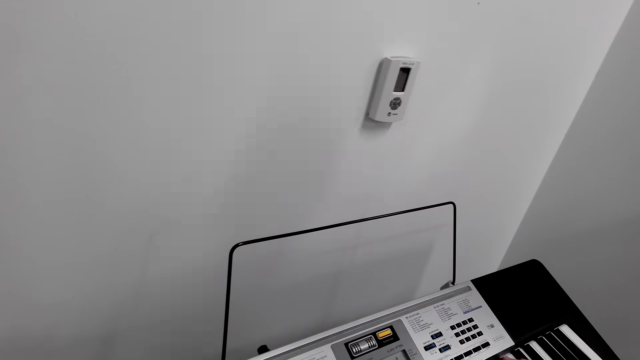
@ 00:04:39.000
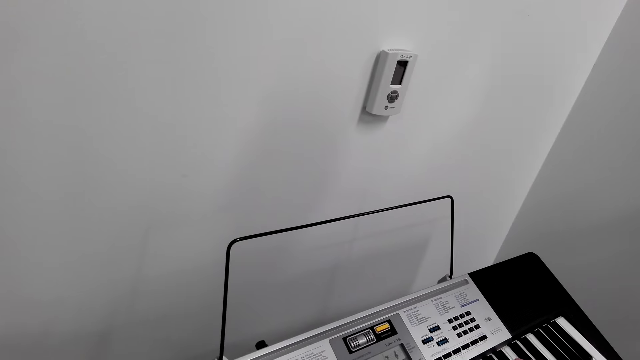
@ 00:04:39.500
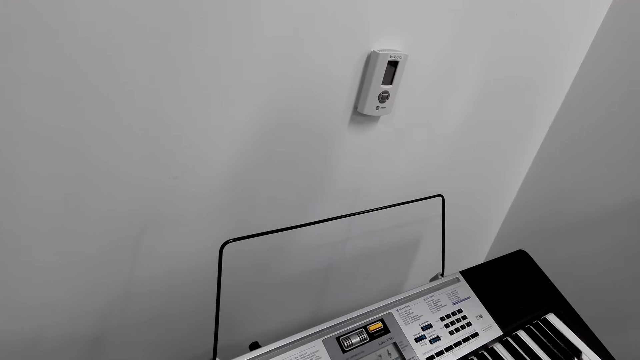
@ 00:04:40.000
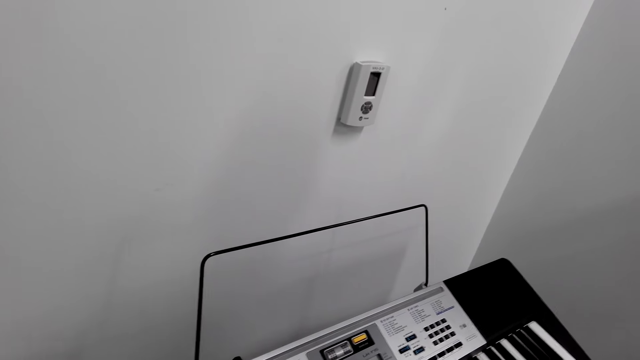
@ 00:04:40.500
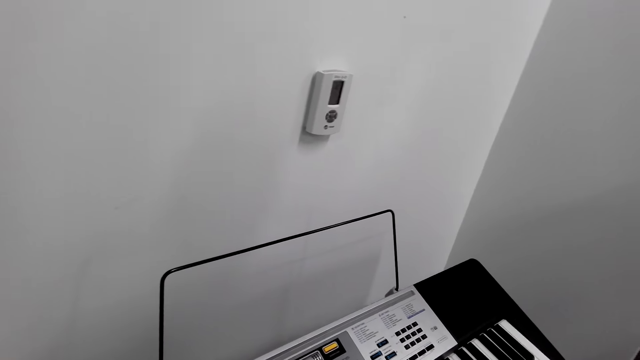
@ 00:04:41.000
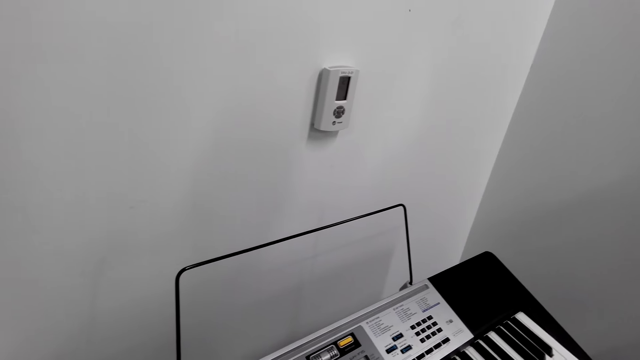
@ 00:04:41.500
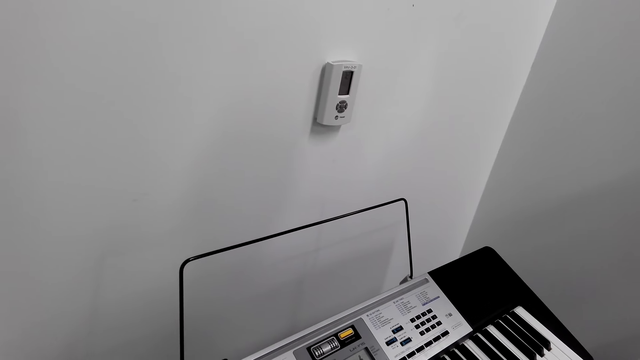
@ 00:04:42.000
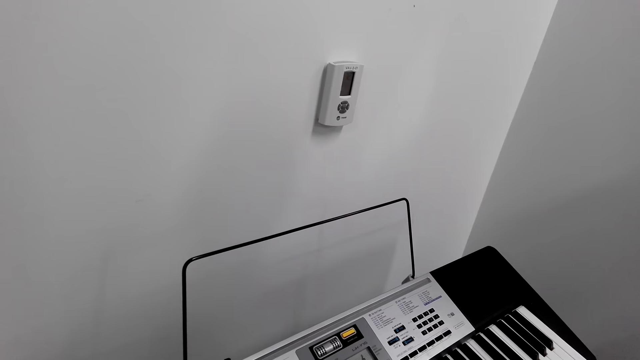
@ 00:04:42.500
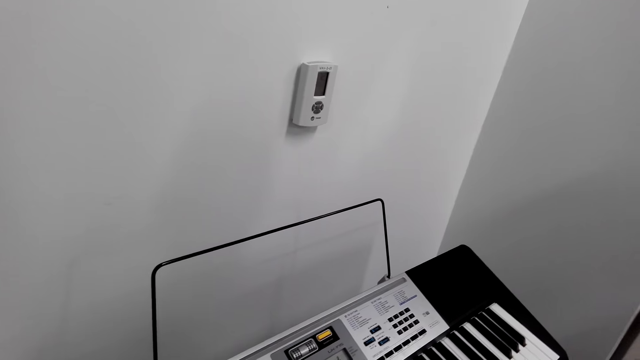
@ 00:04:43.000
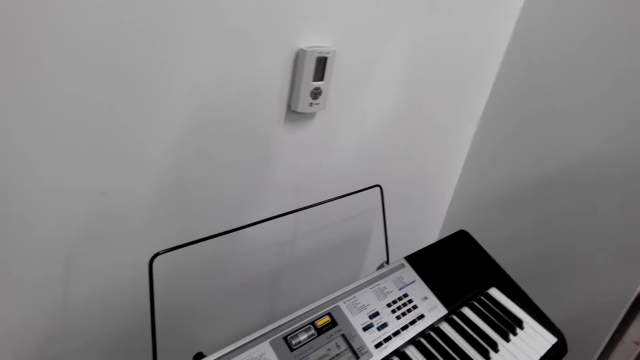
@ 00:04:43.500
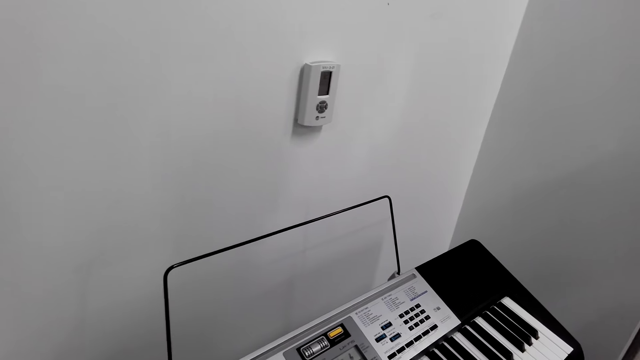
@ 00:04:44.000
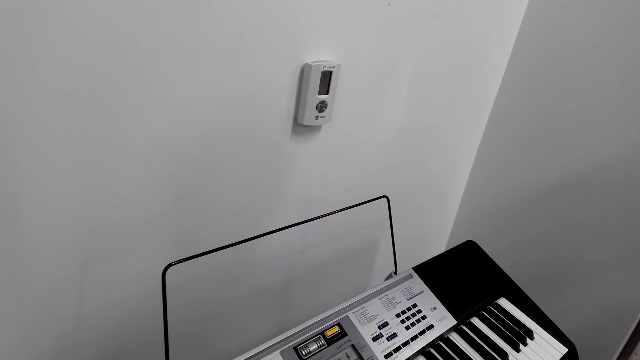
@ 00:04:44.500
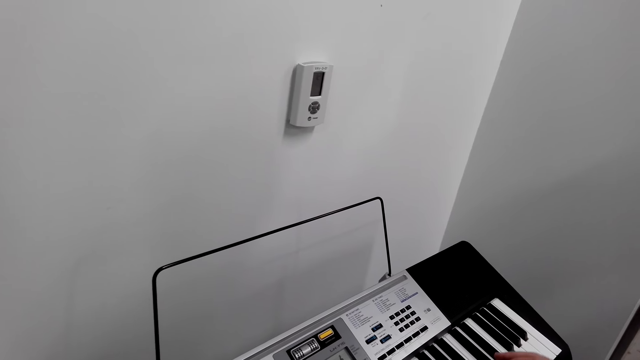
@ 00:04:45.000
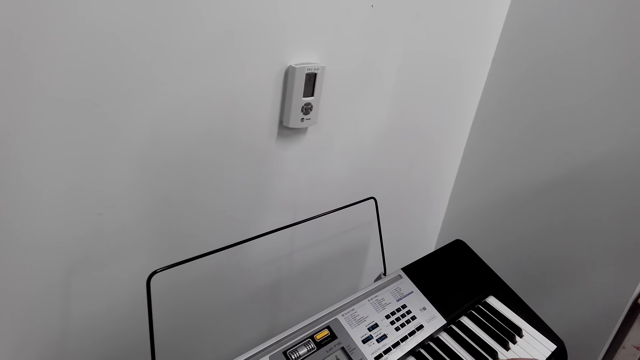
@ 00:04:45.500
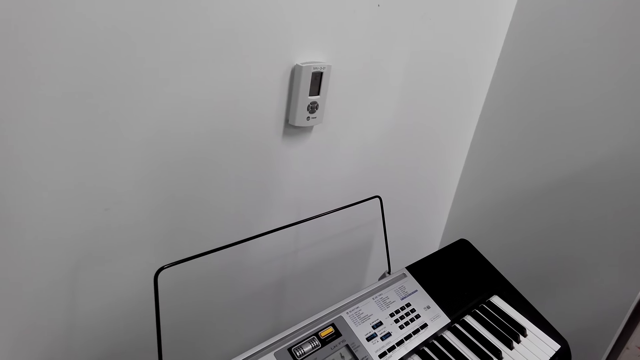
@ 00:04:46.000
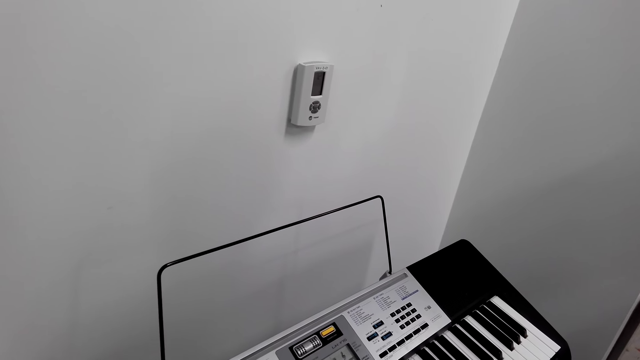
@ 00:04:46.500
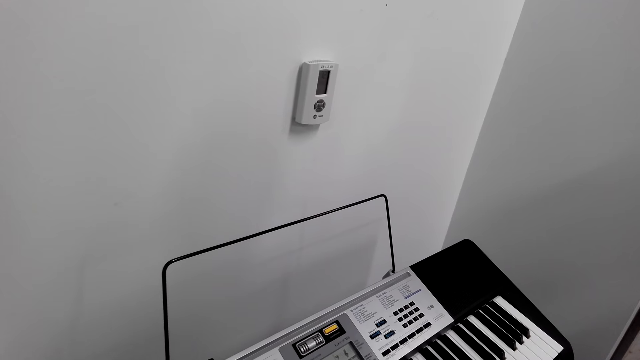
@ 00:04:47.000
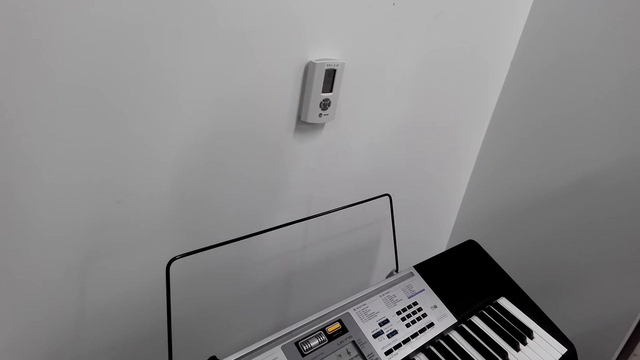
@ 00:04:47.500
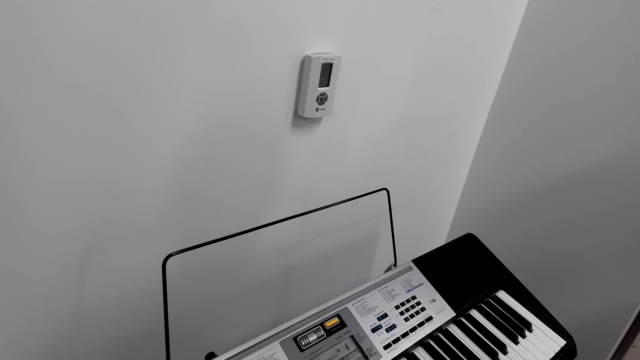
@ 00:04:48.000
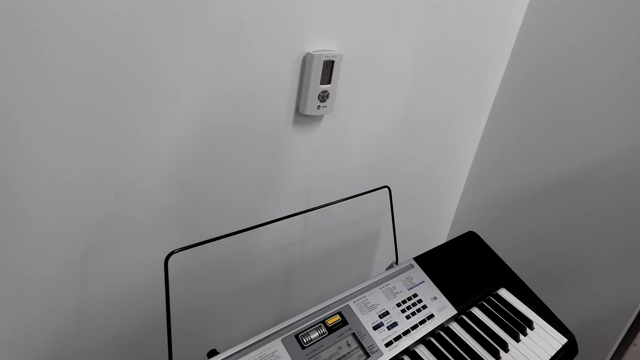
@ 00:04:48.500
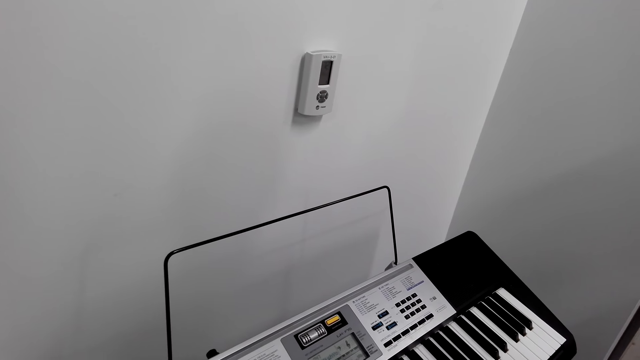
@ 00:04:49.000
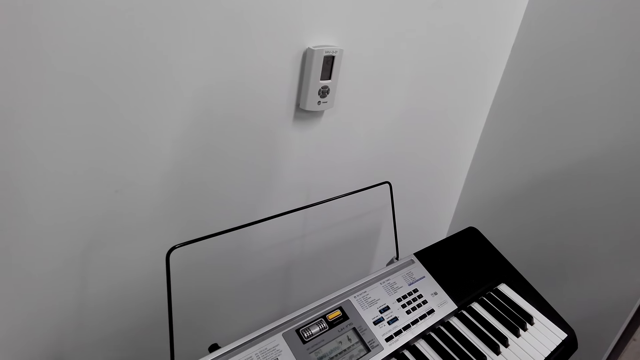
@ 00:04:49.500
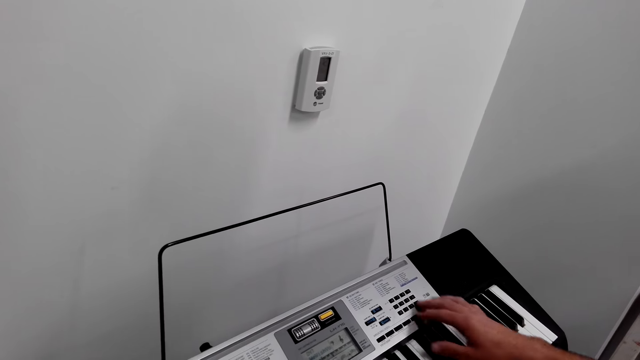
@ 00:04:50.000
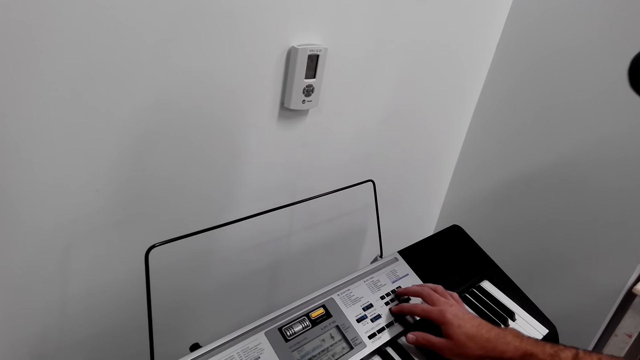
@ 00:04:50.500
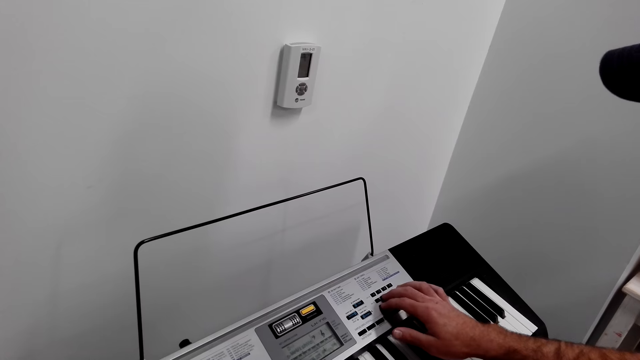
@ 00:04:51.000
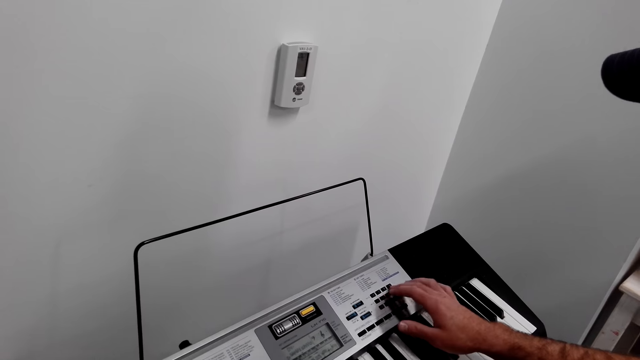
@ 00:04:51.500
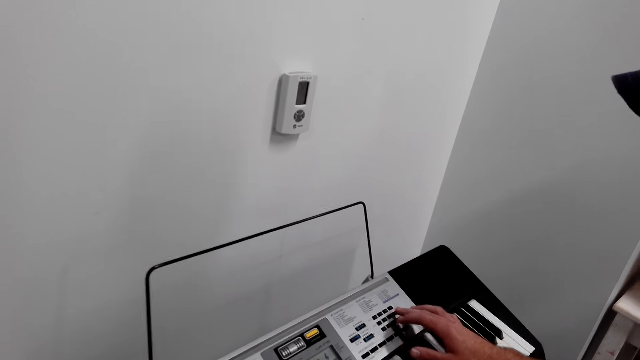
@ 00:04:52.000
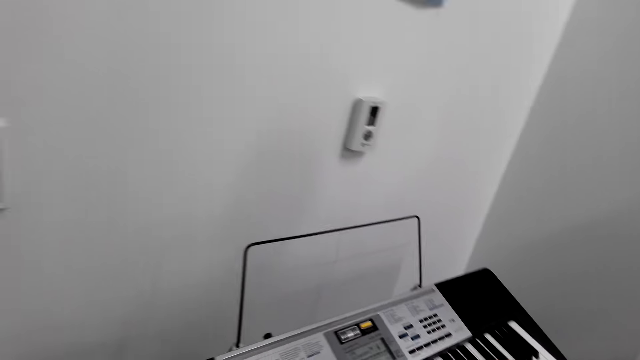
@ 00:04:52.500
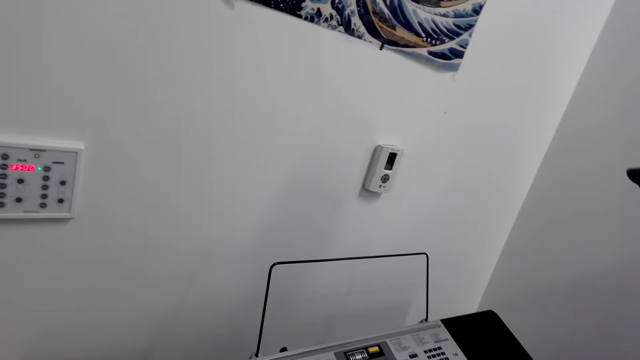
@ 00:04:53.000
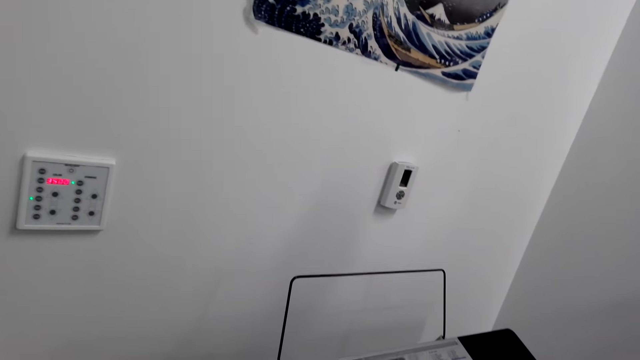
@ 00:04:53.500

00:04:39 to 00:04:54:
A man plays a piano. The man operates the piano.

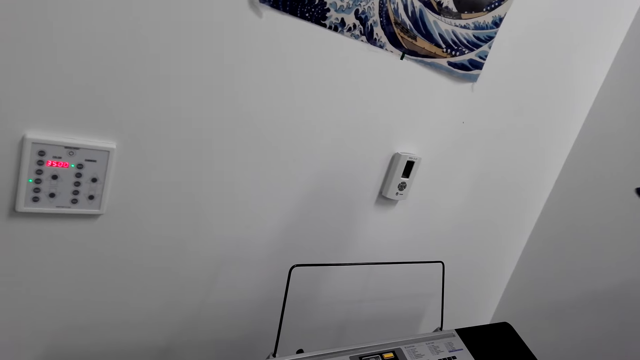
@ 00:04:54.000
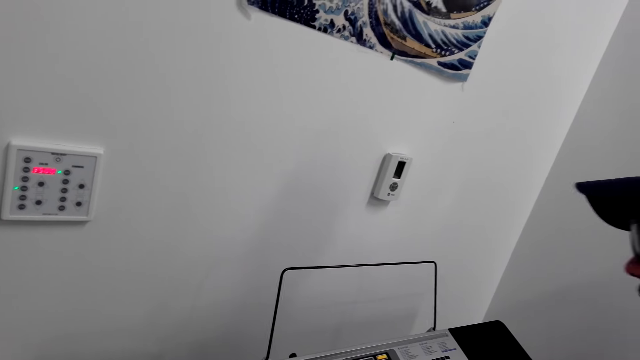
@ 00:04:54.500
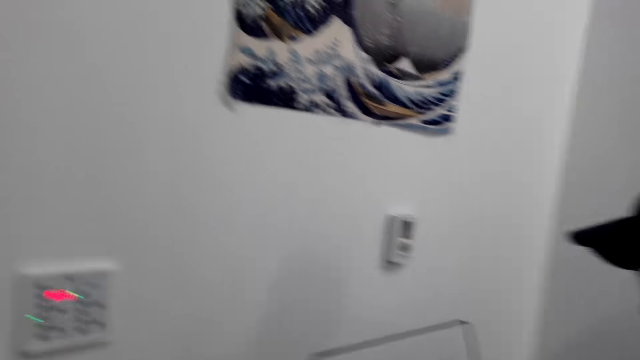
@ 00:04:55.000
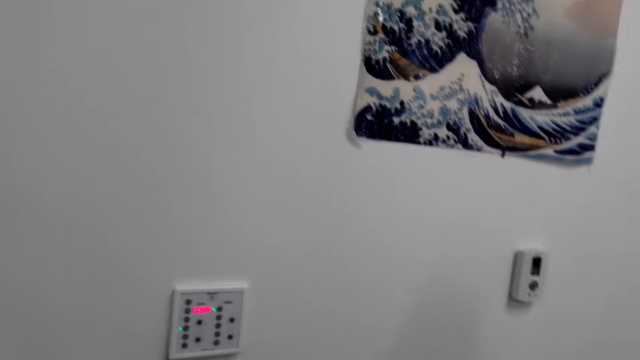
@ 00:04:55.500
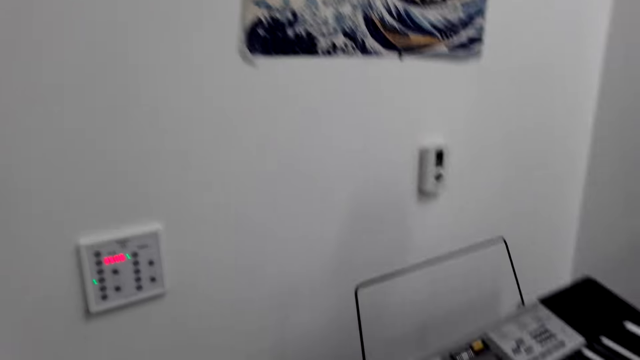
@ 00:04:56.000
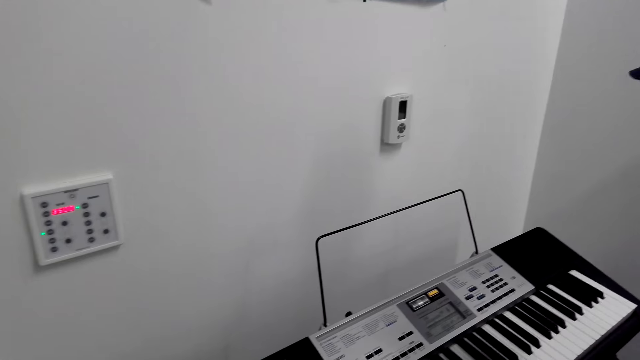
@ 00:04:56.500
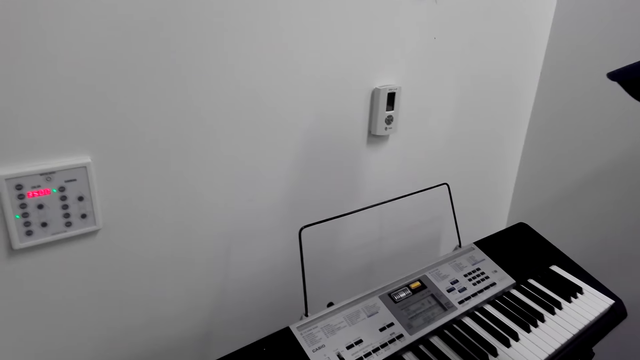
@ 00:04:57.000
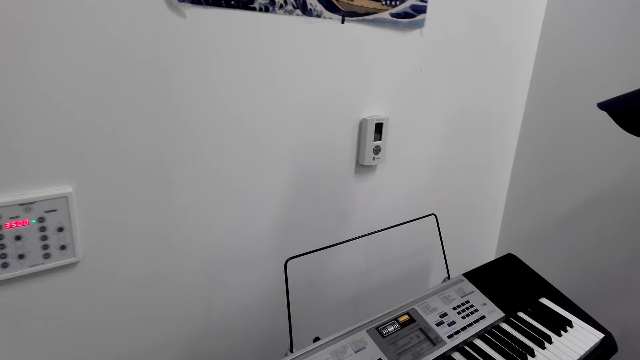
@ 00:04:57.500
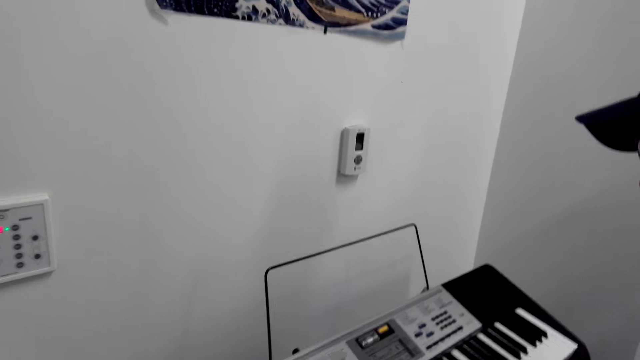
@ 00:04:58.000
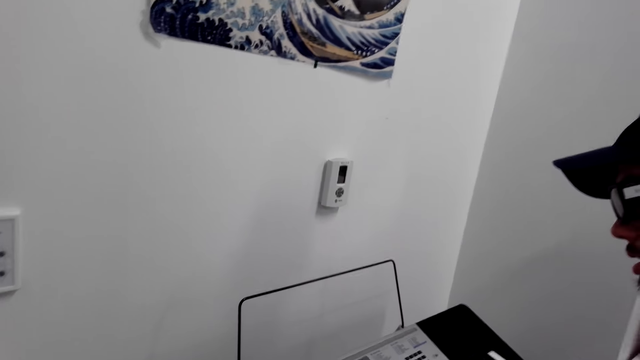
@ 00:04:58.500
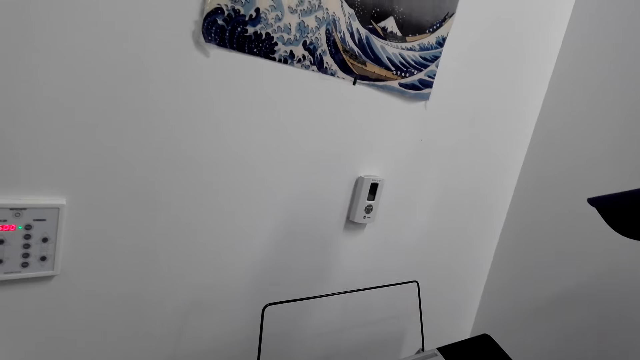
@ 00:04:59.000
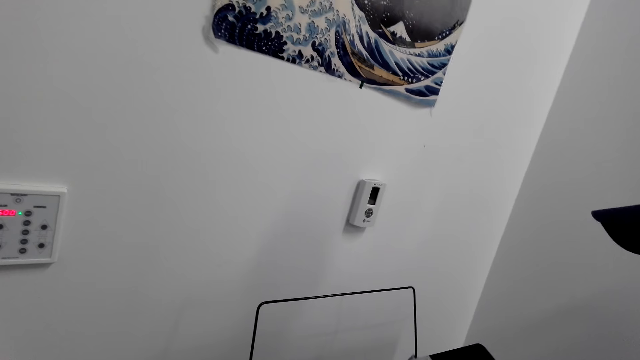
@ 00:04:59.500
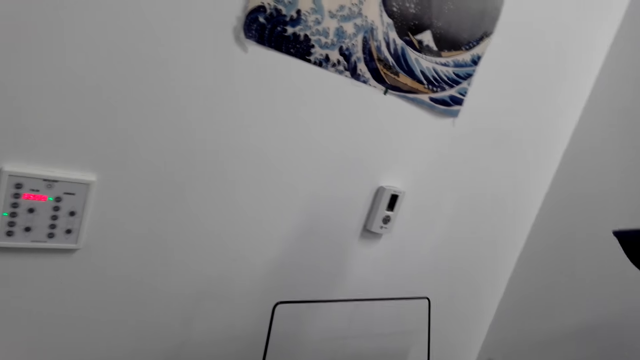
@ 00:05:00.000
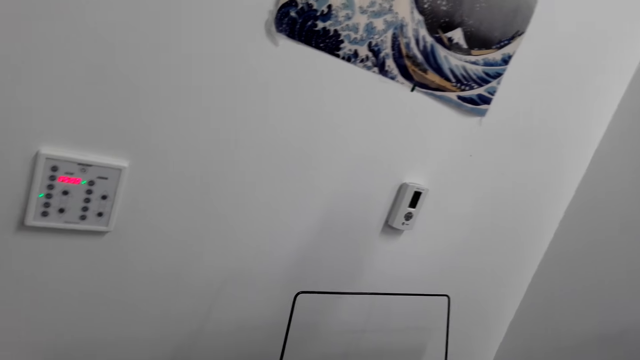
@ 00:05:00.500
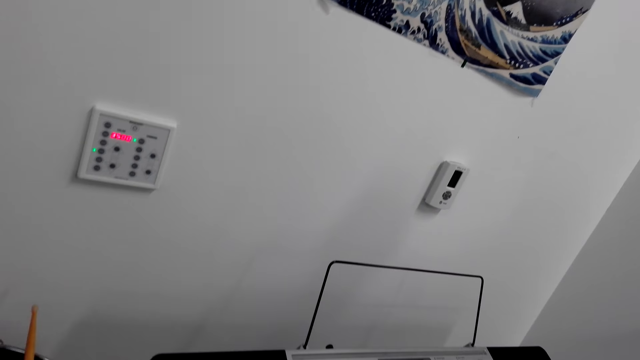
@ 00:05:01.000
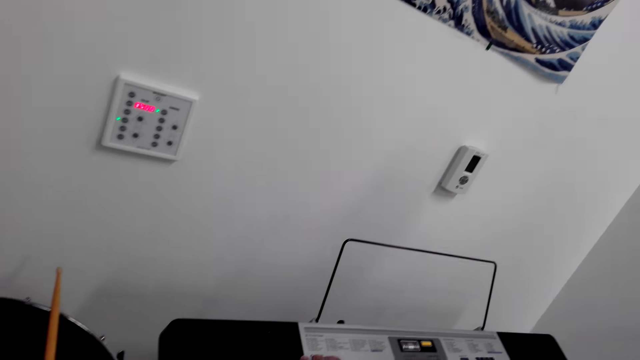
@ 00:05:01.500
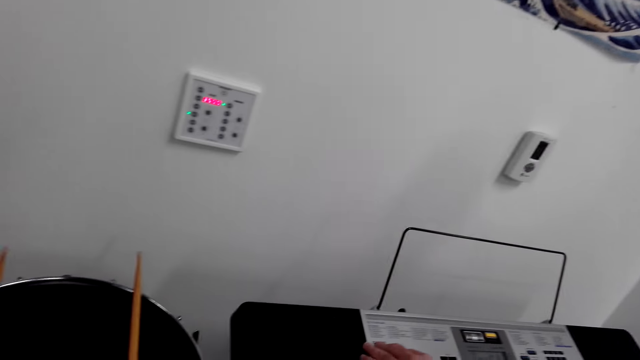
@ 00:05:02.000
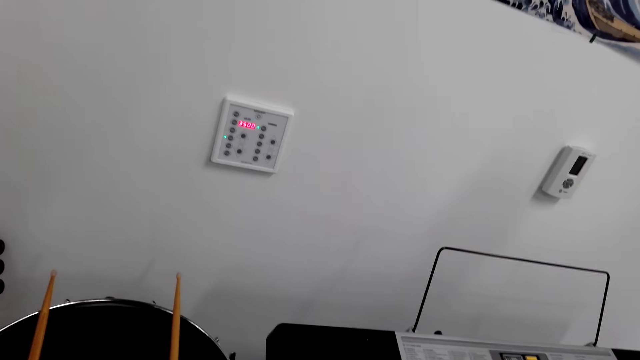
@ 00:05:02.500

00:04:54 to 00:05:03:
The camera wearer turns around the room.
